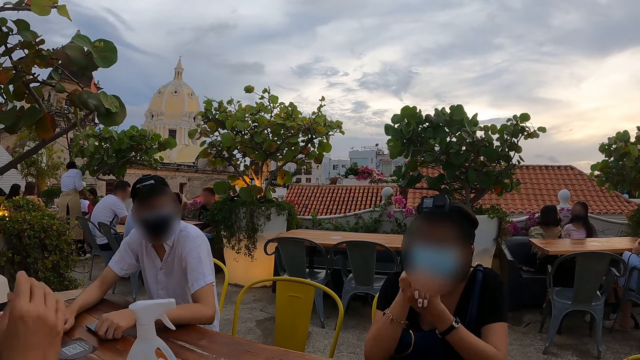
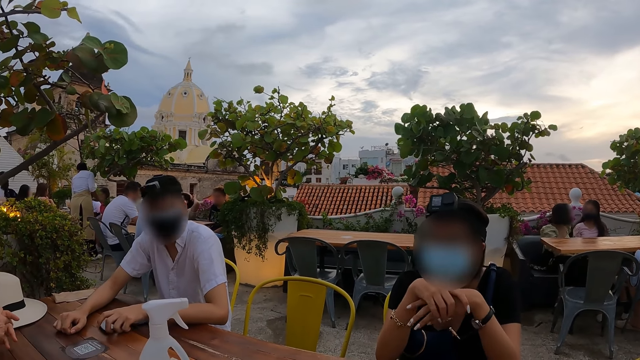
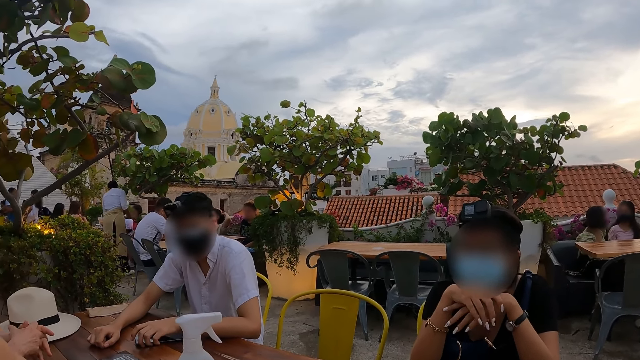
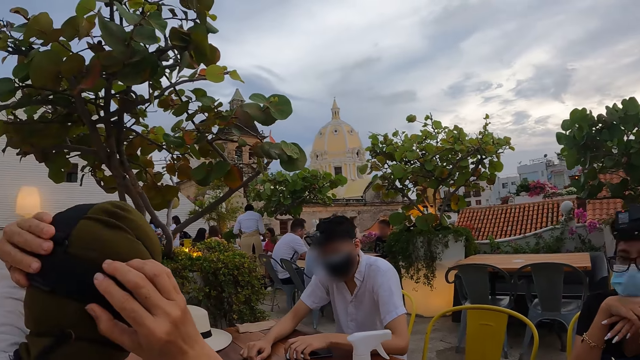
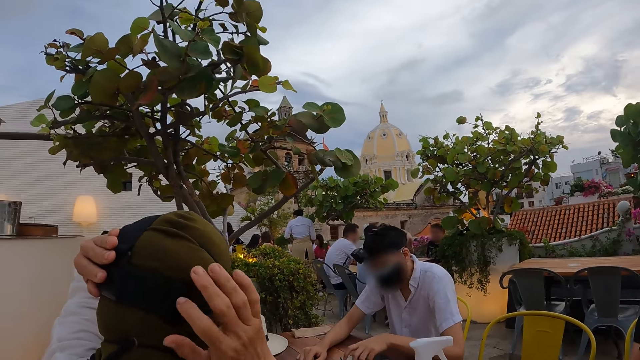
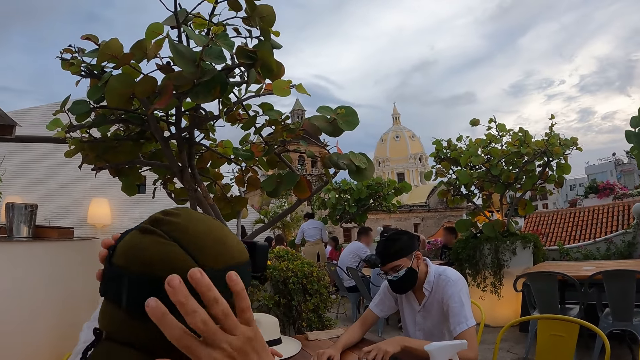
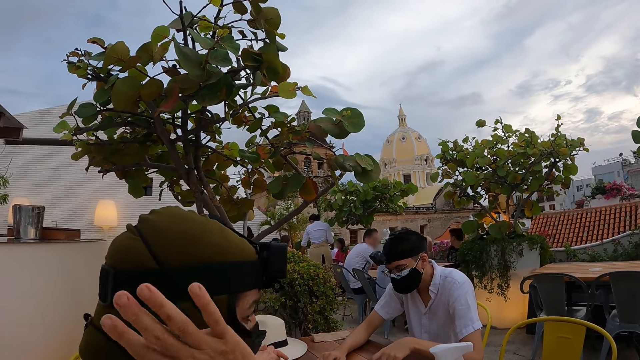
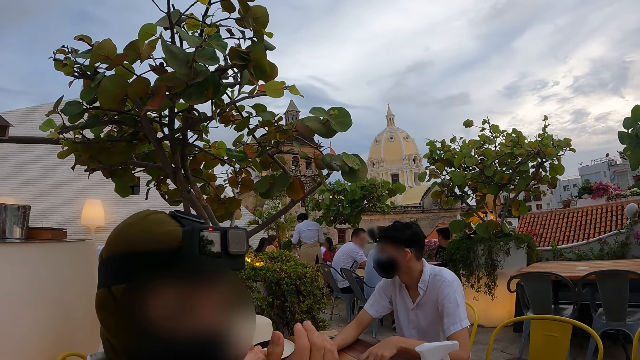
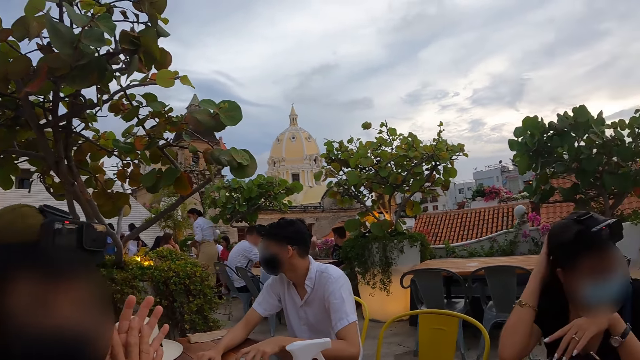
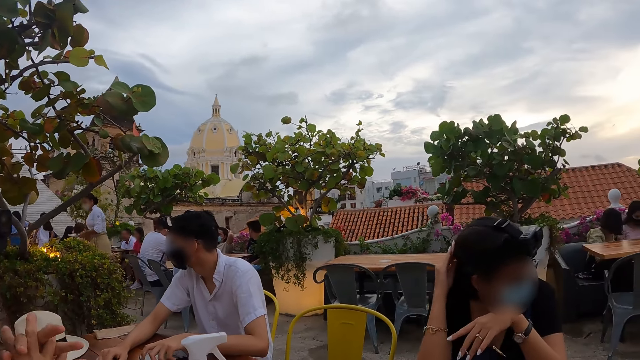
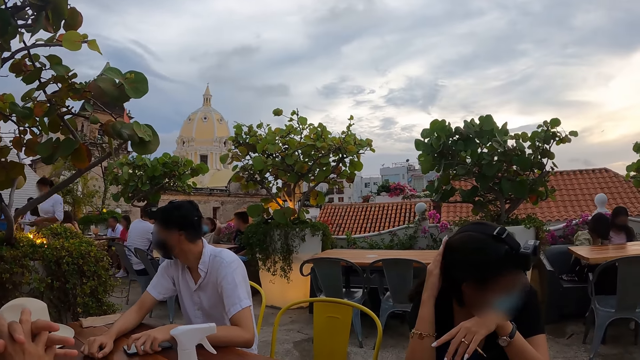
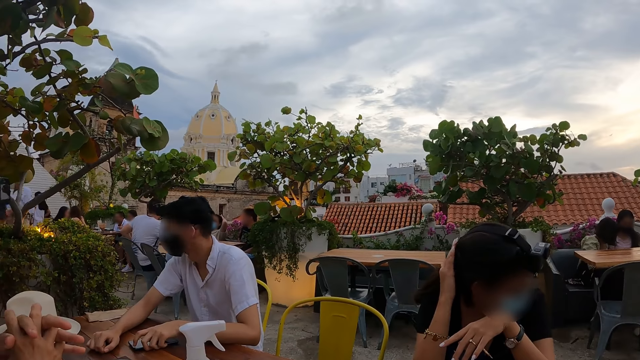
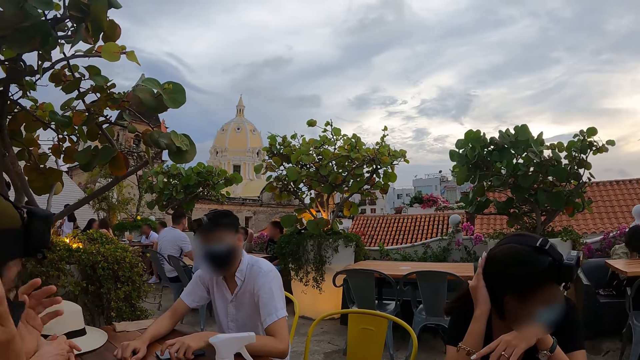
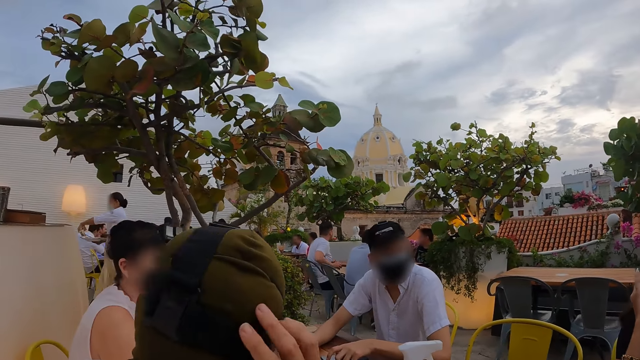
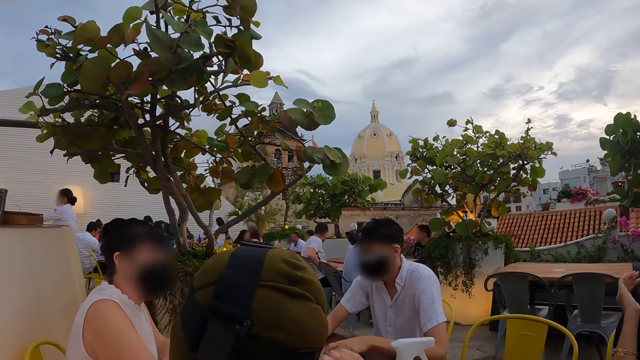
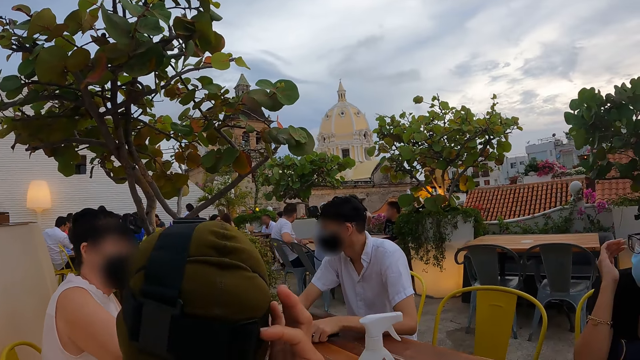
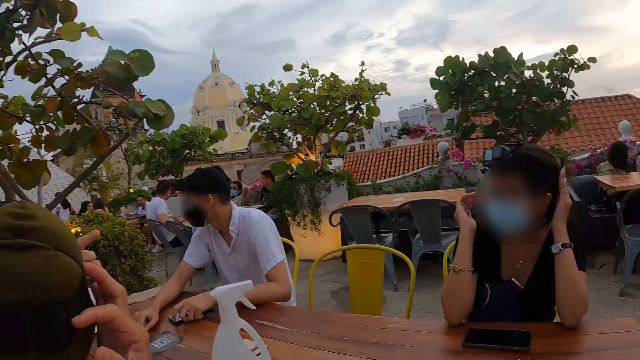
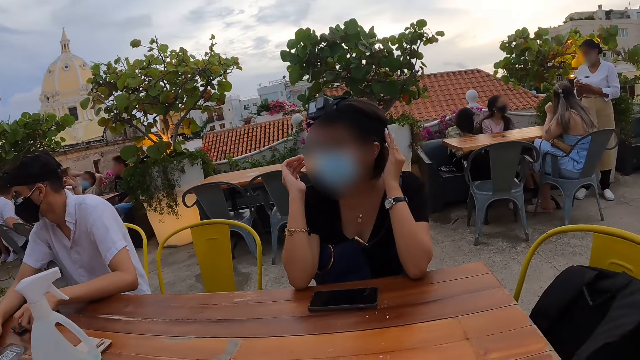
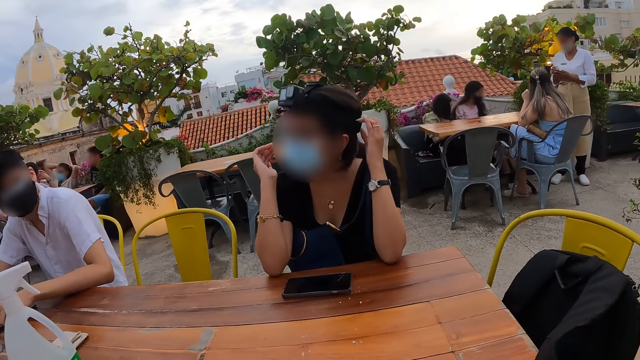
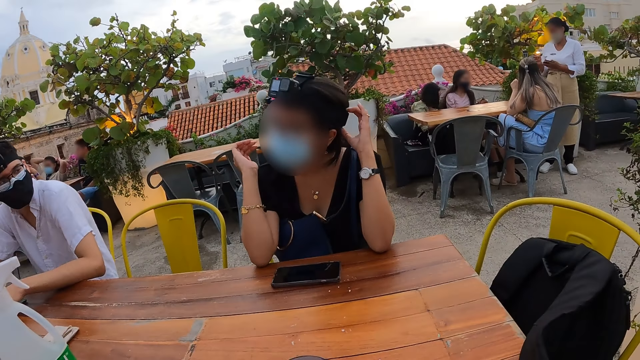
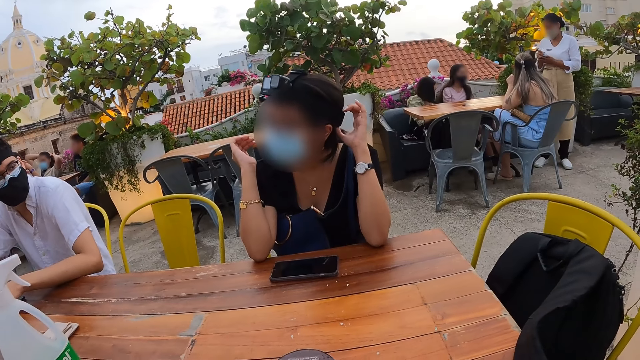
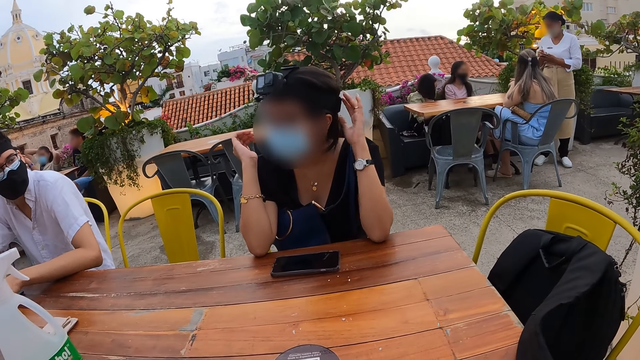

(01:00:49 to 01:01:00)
The camera wearer looks at a woman.

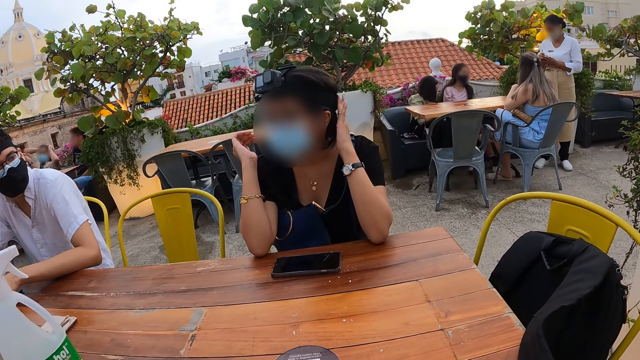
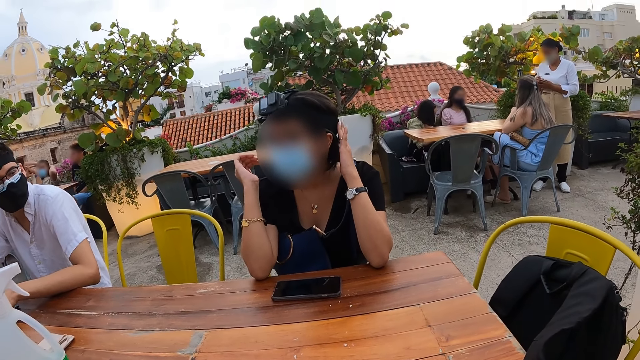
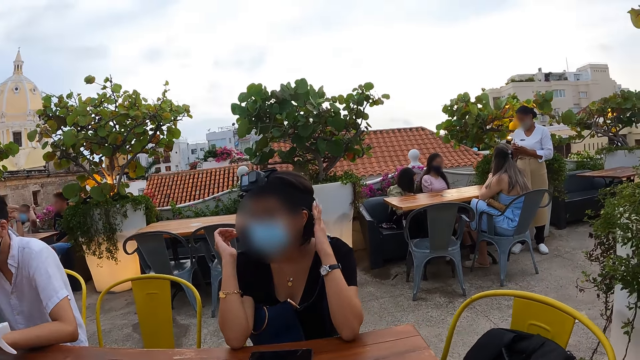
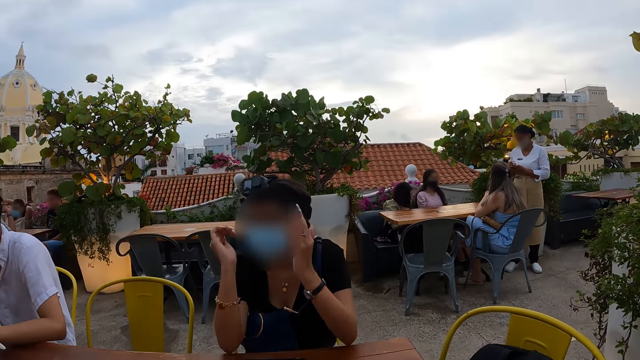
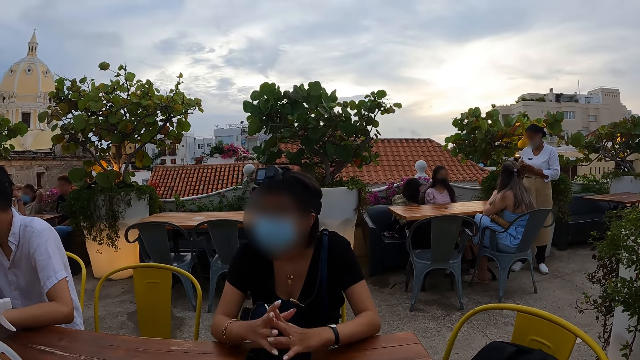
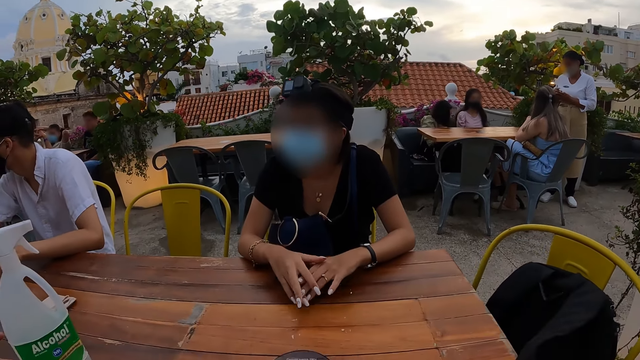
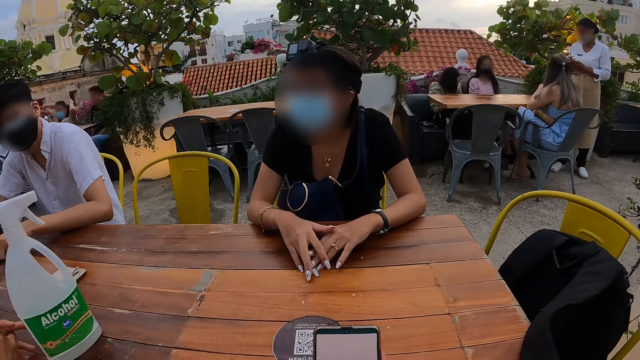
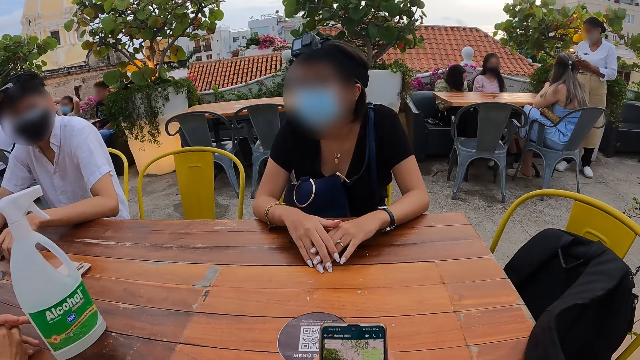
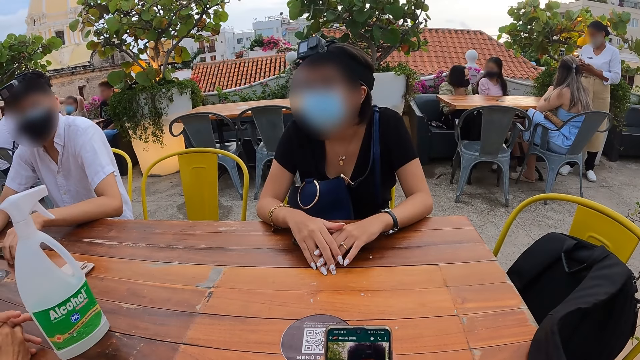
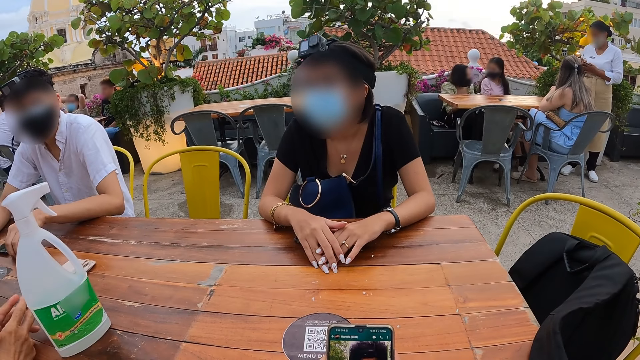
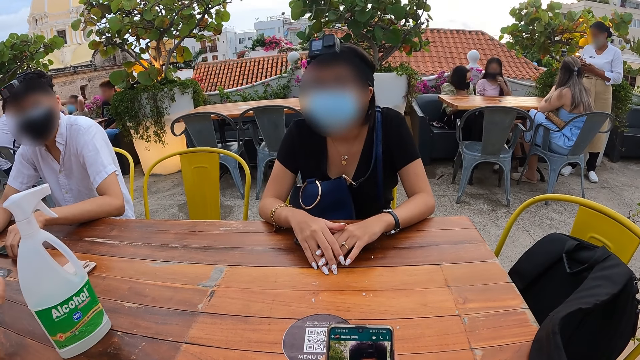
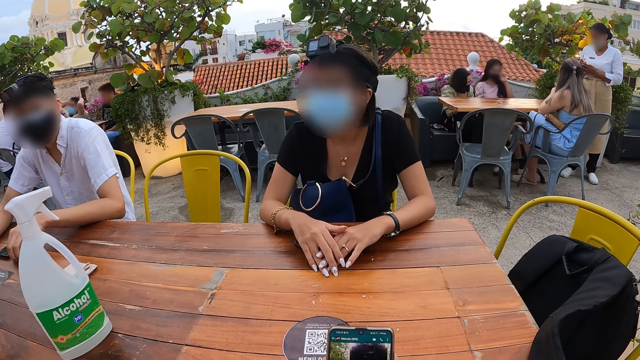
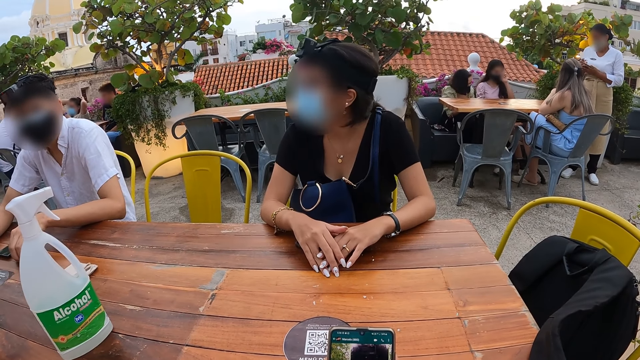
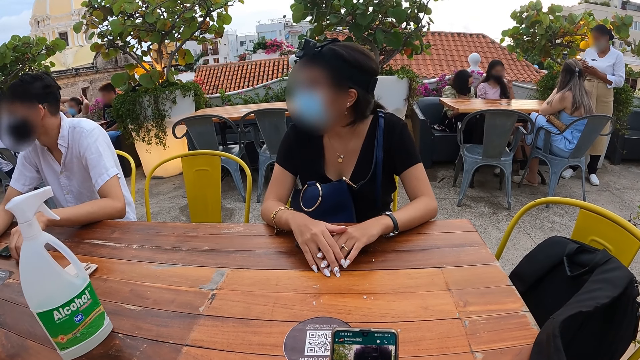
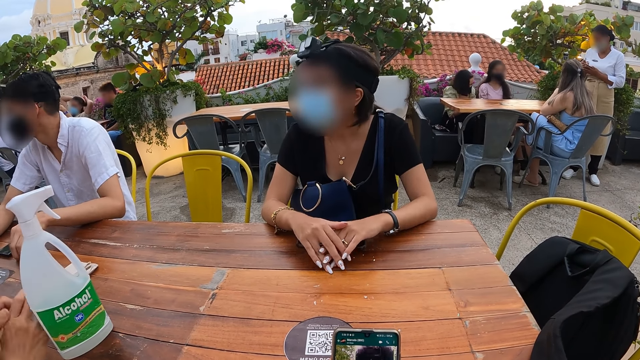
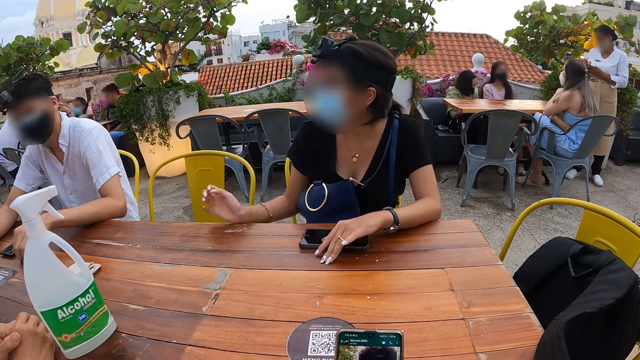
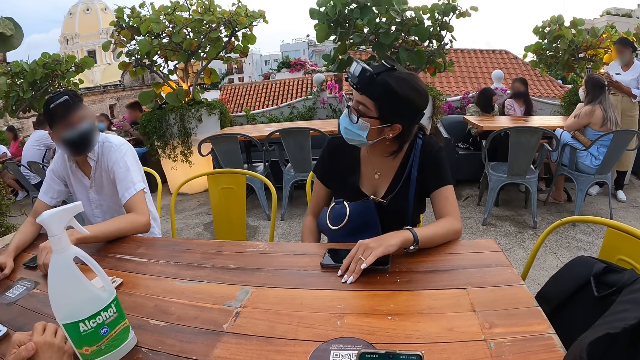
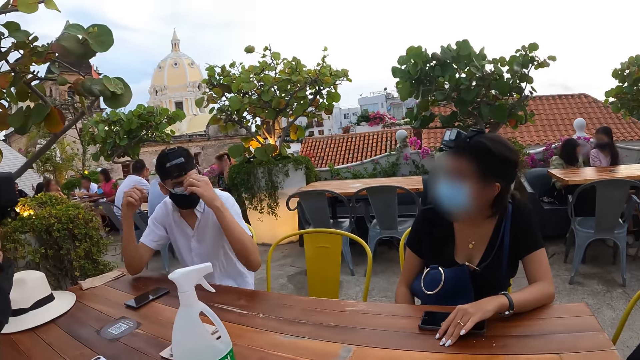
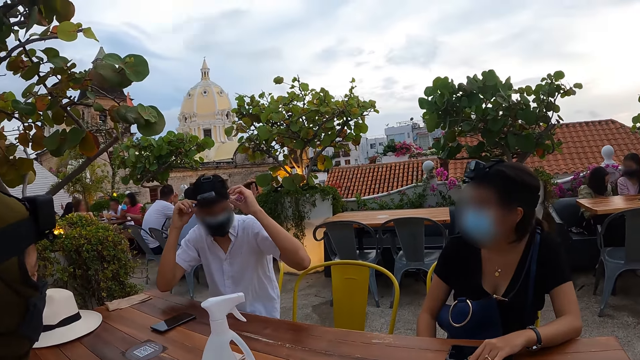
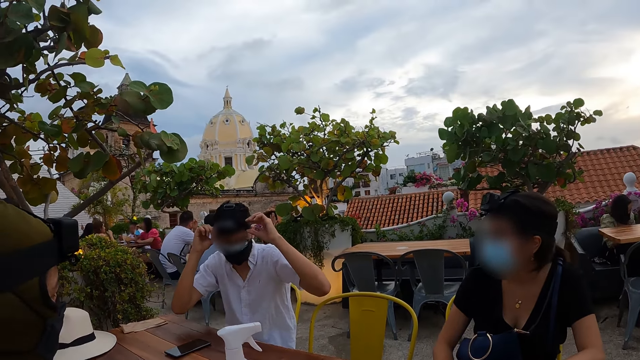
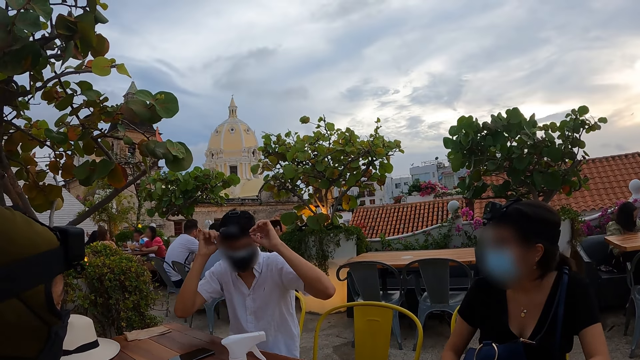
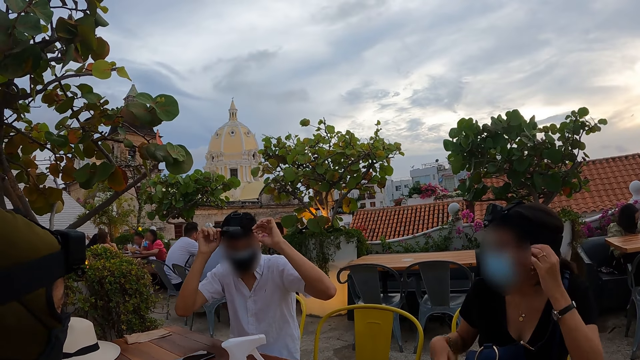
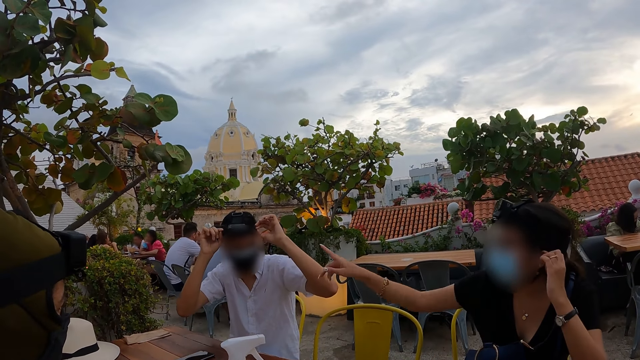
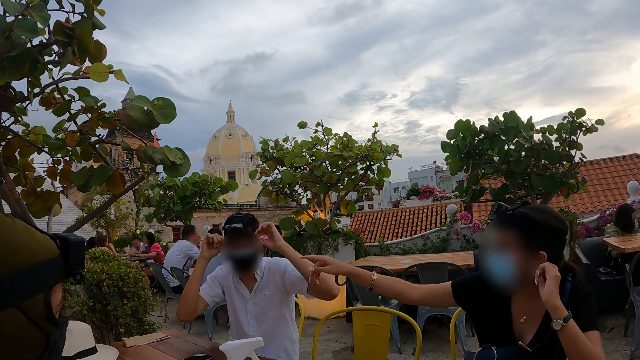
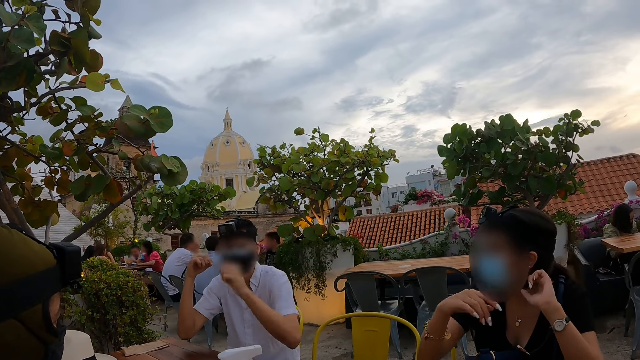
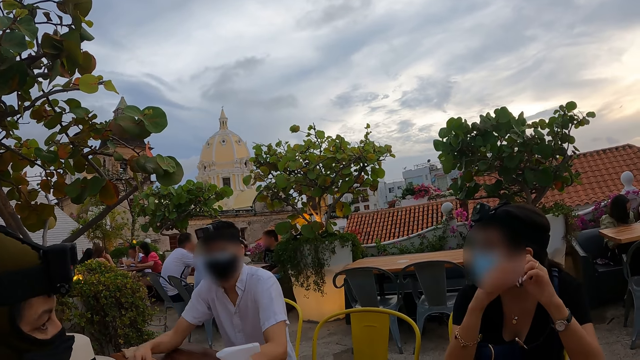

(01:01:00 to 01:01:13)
The woman places her hands on the table. The camera wearer uses the phone. They look at a man. The man adjusts a camera with both hands.
